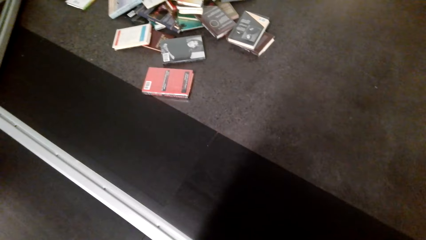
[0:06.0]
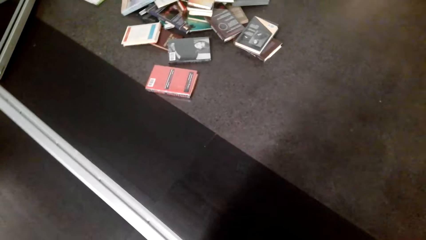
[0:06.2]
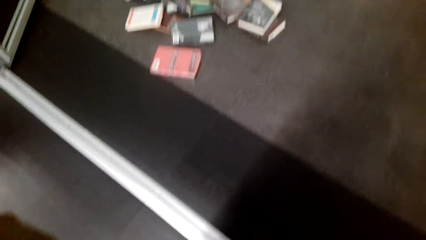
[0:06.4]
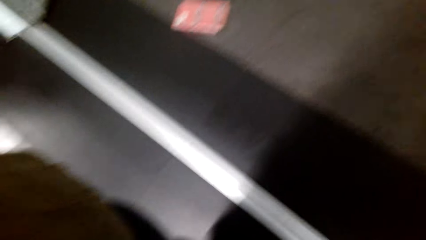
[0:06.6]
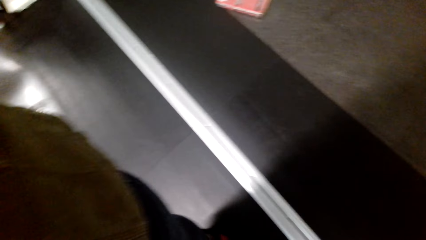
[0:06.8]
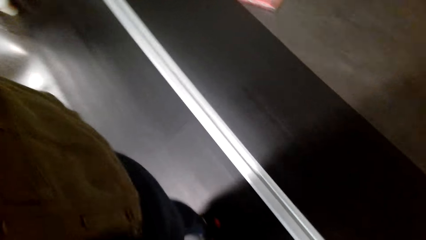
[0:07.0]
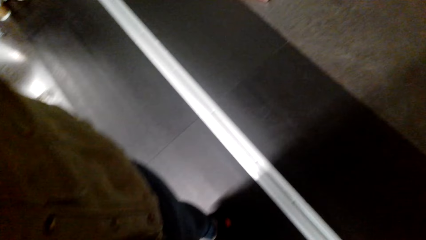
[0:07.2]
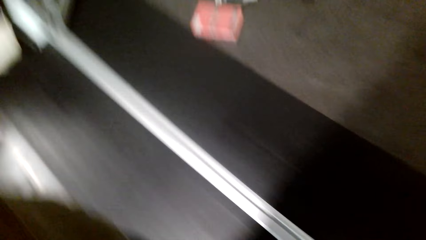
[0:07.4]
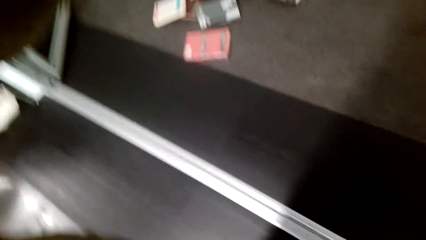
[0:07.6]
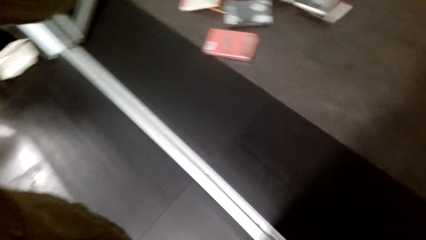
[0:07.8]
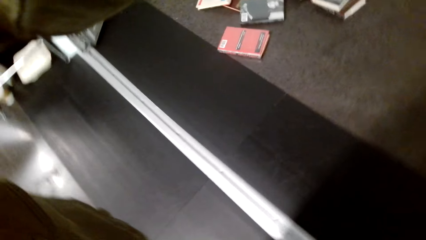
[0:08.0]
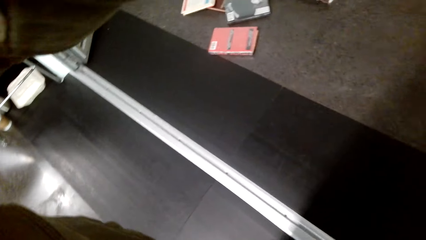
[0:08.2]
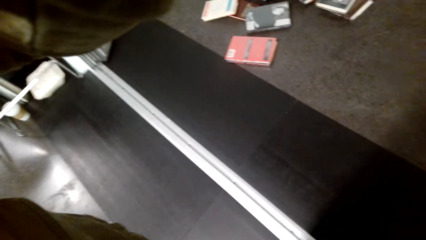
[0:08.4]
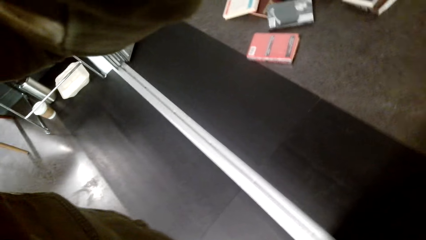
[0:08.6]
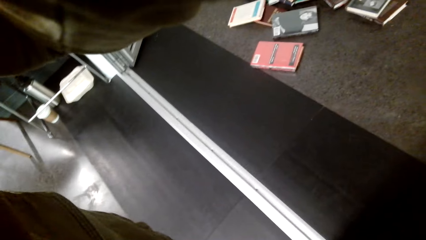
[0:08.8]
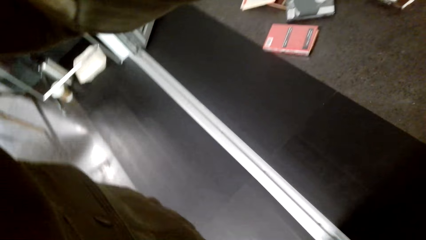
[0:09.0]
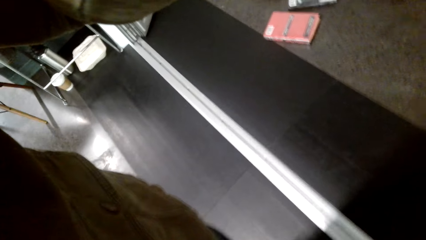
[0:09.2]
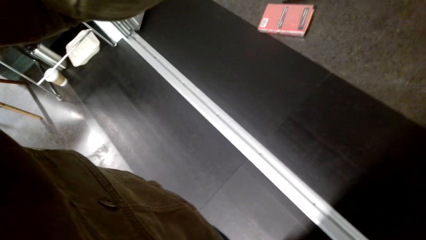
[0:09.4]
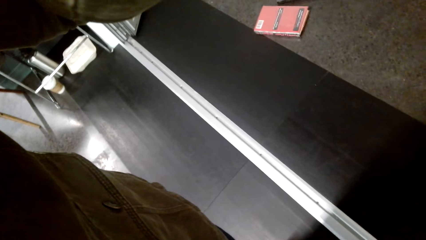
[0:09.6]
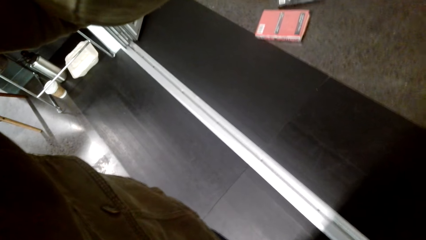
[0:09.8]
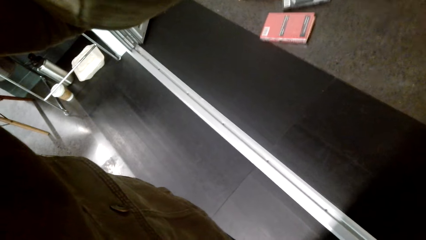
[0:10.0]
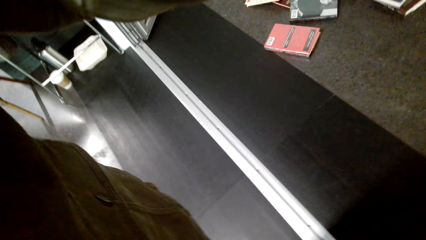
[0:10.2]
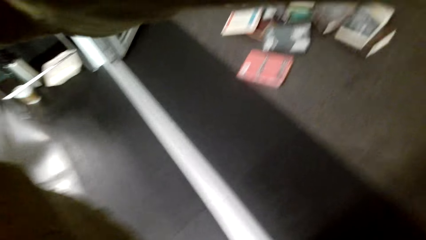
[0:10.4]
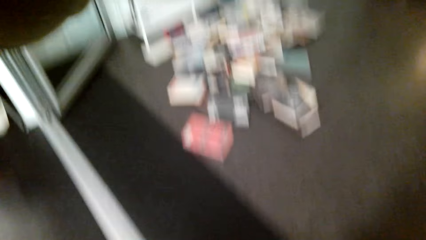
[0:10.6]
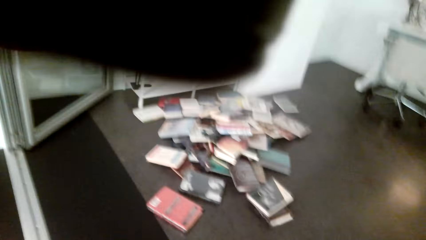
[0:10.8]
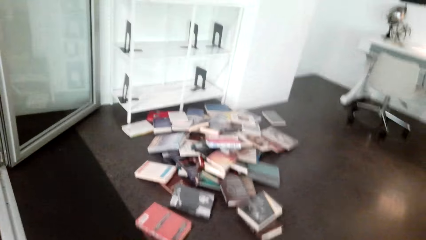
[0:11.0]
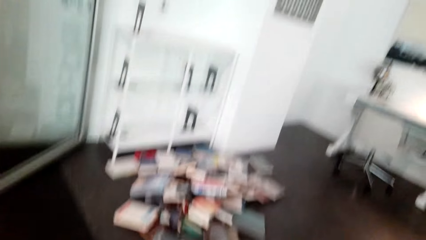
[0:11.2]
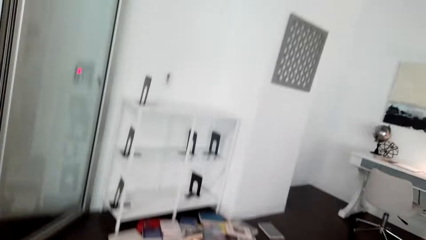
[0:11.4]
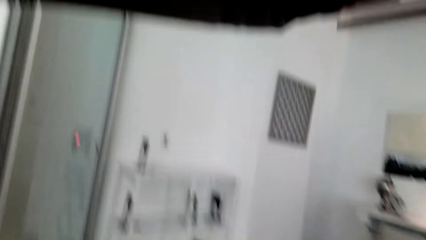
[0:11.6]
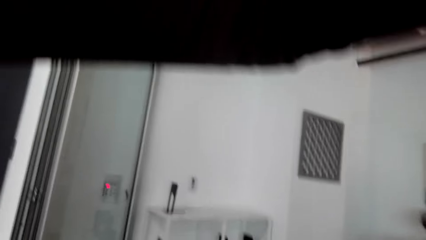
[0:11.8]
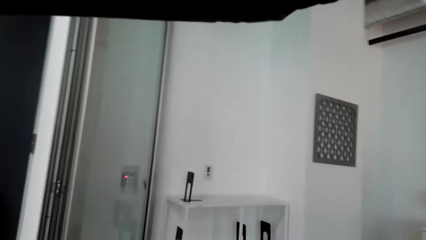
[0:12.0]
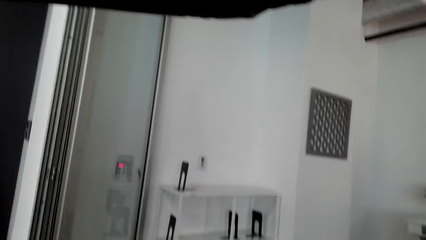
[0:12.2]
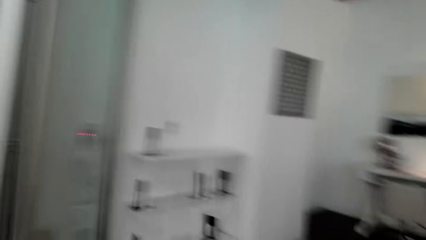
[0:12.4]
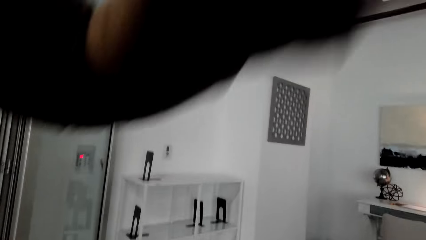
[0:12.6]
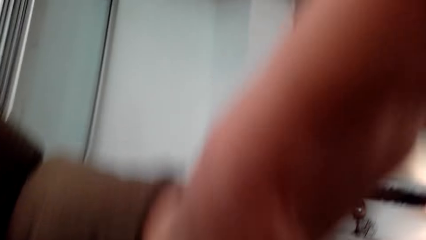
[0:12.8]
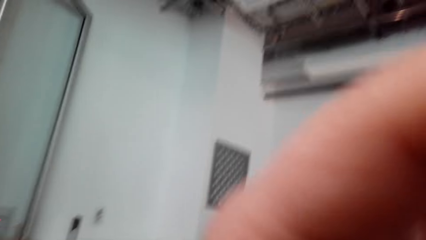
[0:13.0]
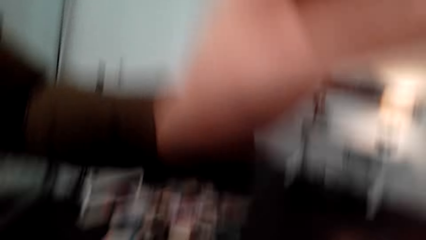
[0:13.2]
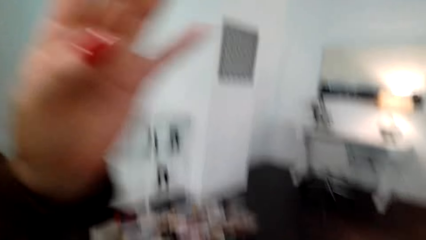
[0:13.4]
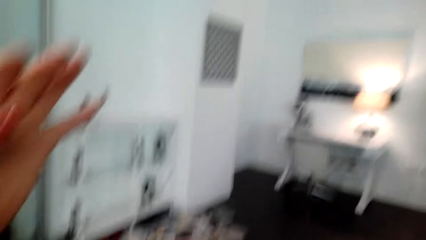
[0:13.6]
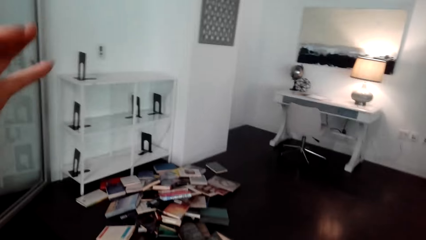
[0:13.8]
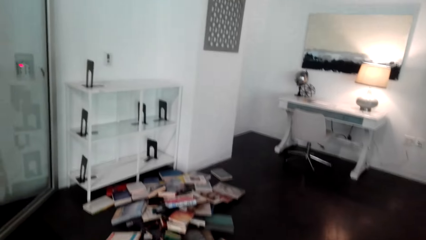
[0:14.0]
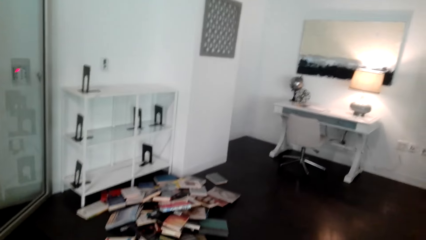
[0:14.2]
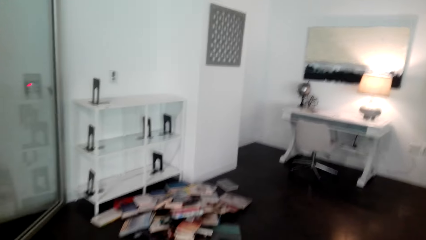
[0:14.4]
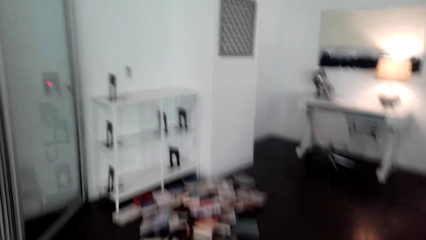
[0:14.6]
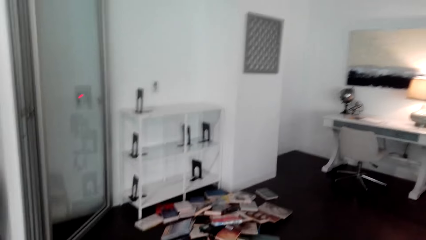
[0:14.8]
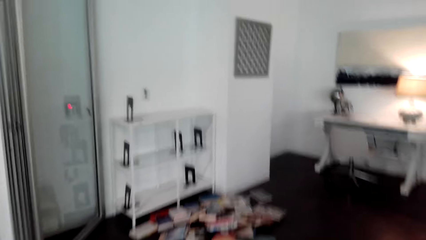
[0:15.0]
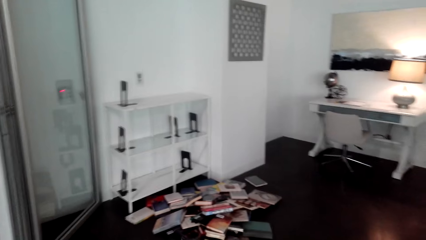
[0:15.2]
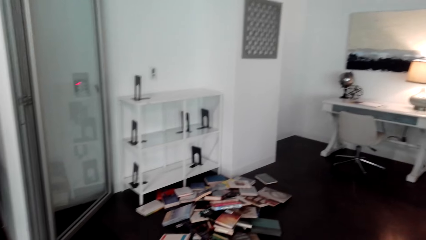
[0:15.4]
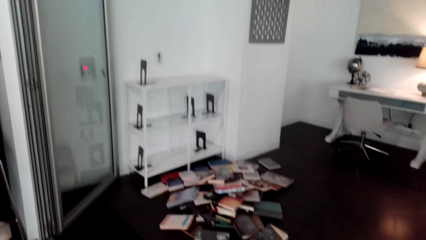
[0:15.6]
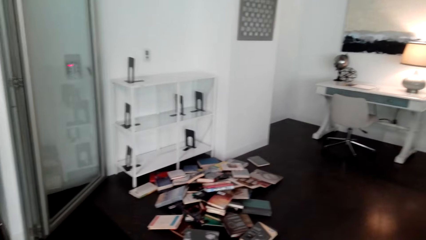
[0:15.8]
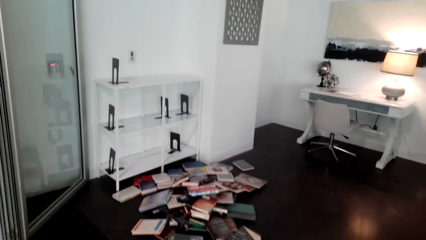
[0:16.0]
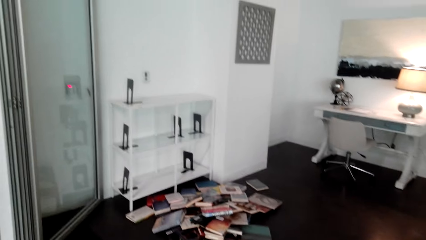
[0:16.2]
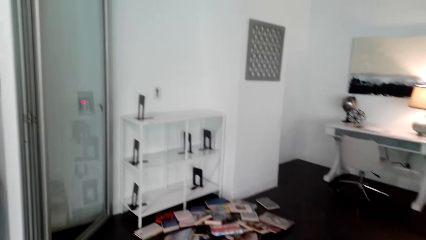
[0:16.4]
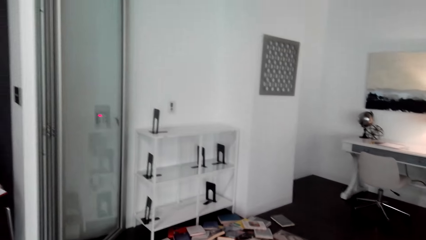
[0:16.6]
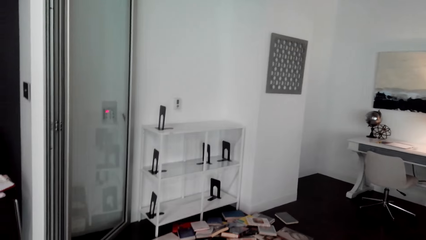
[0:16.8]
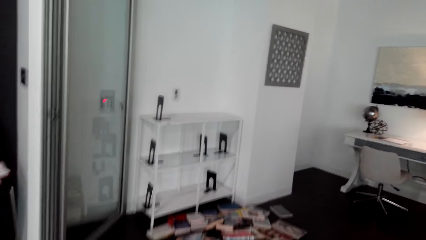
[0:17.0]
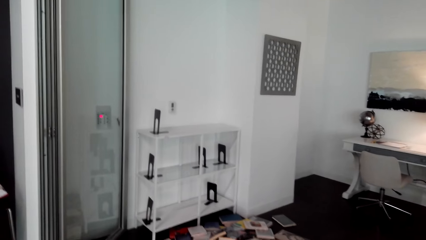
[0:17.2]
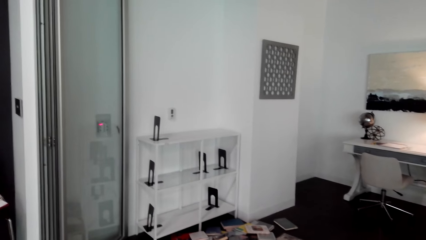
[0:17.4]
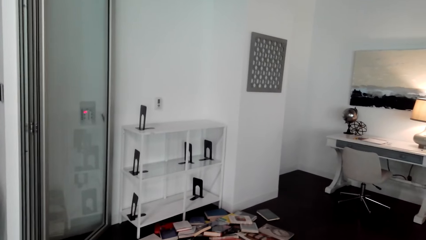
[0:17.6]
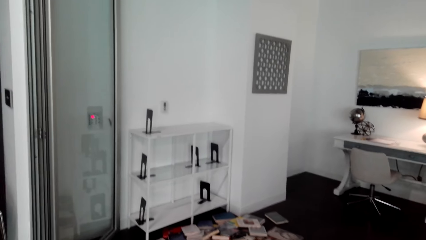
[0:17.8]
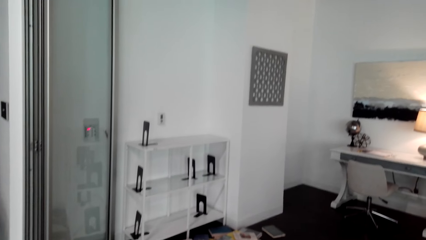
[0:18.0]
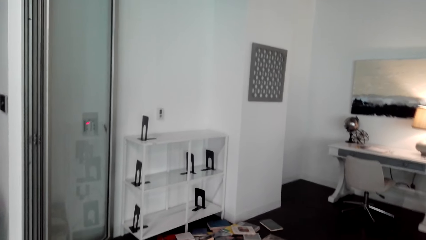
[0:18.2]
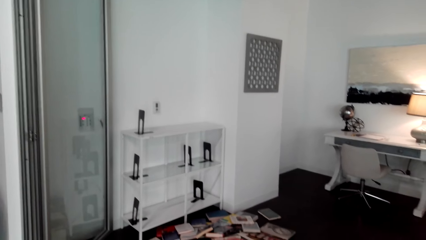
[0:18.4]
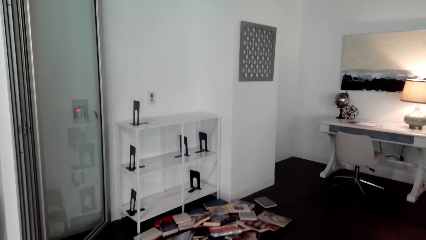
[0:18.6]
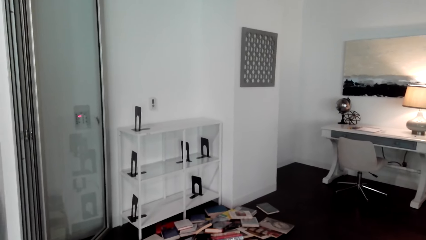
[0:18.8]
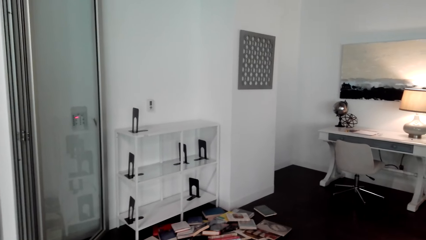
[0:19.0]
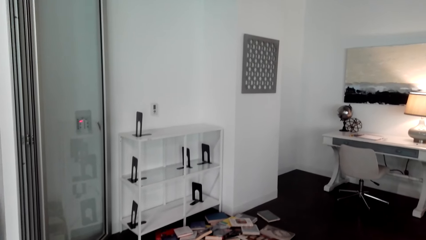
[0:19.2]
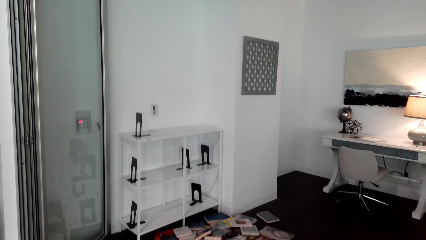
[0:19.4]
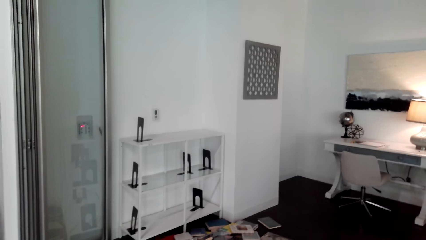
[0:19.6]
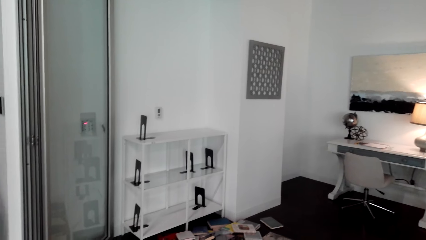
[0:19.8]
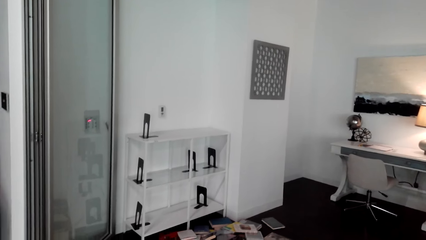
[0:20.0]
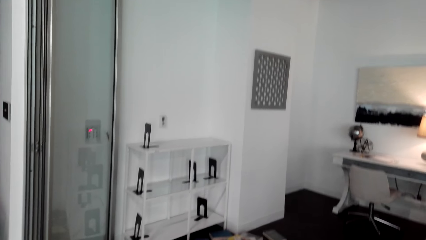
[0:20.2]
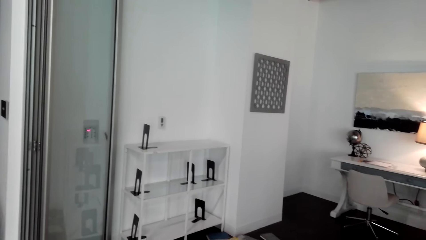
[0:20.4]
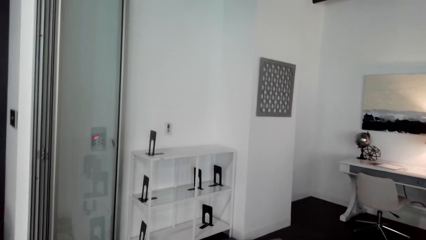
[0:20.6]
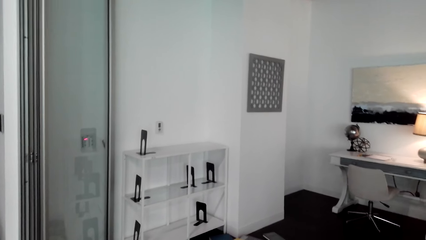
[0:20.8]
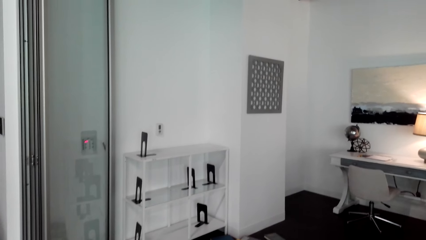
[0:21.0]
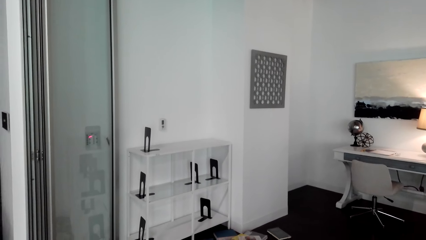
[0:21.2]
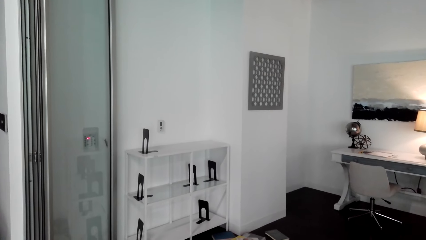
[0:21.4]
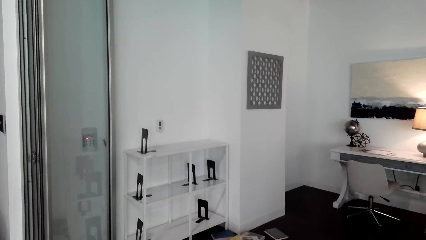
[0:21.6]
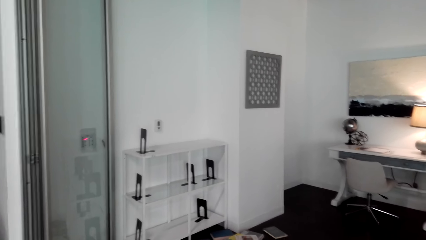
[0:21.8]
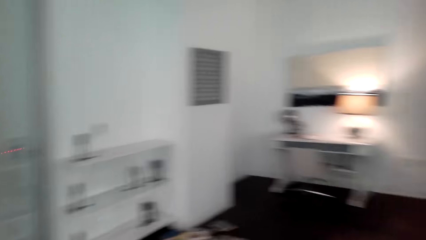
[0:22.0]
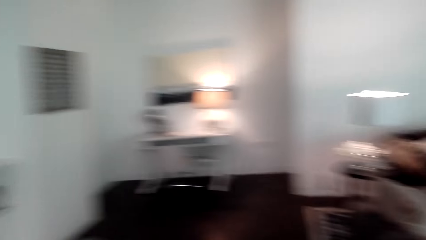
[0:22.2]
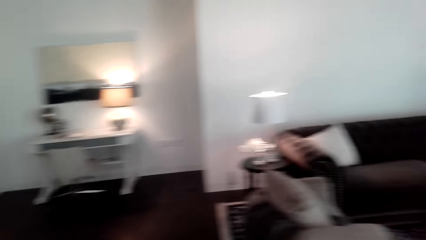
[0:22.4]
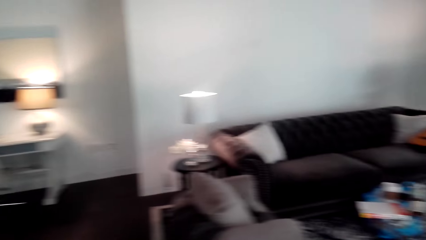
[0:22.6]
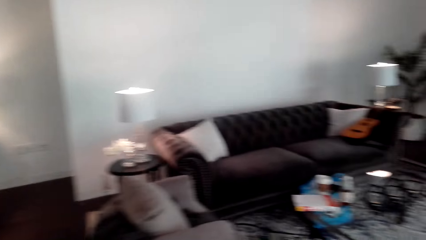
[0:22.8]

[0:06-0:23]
The camera wearer looks around the room. She puts the camera into focus. She puts her hand down.
